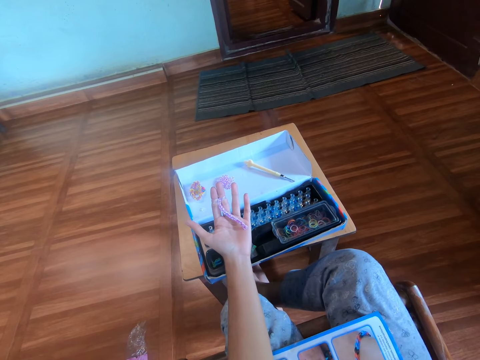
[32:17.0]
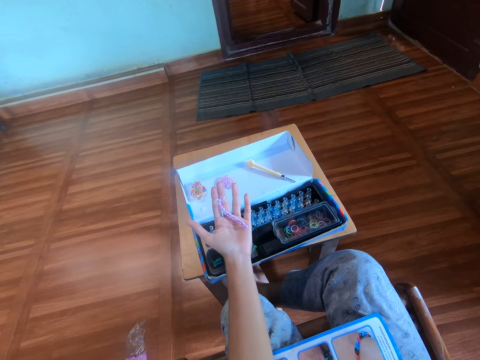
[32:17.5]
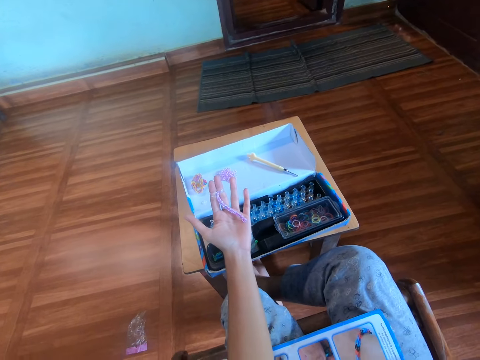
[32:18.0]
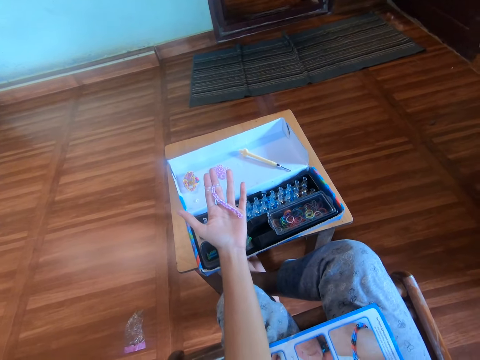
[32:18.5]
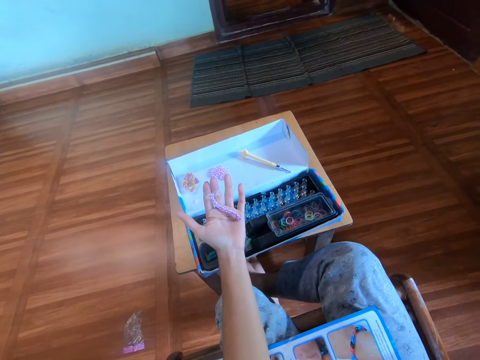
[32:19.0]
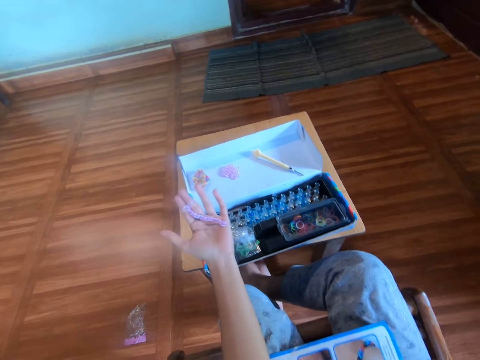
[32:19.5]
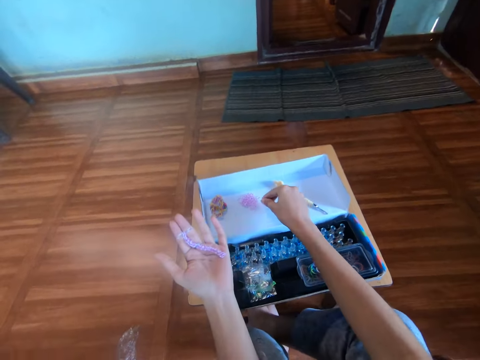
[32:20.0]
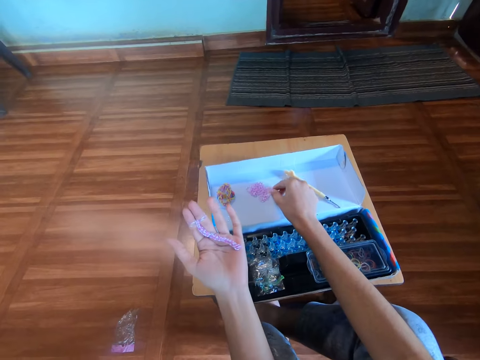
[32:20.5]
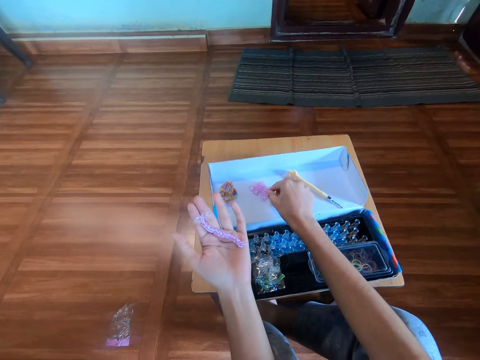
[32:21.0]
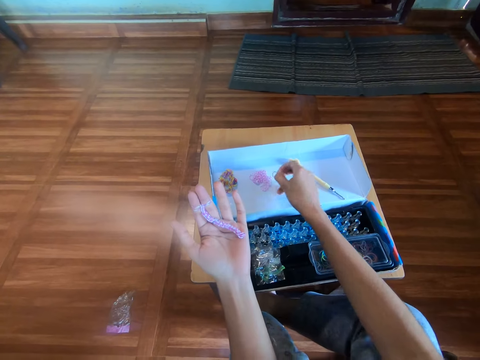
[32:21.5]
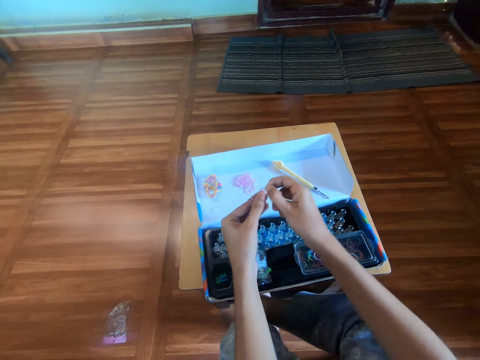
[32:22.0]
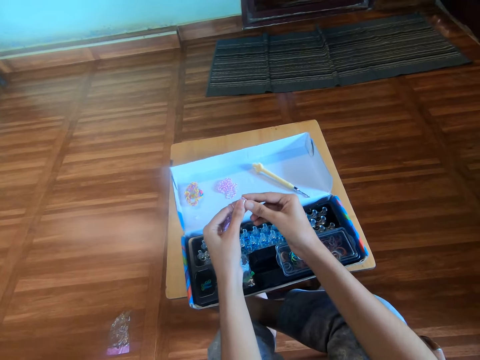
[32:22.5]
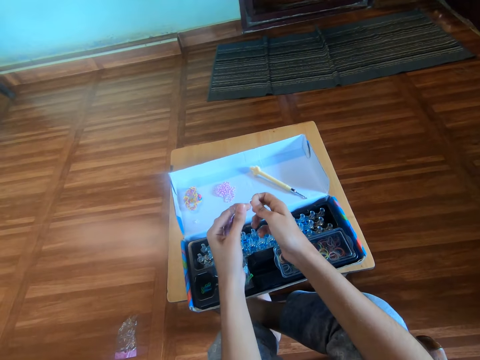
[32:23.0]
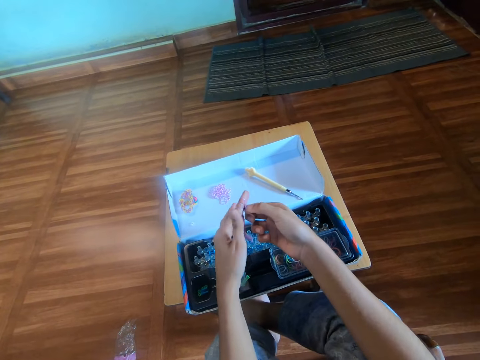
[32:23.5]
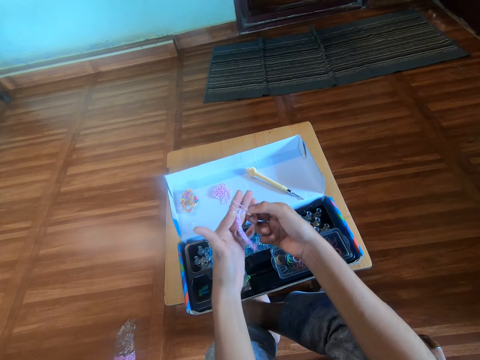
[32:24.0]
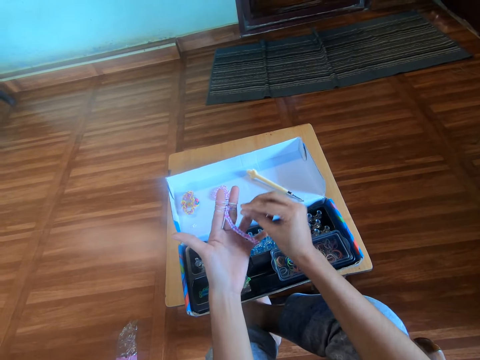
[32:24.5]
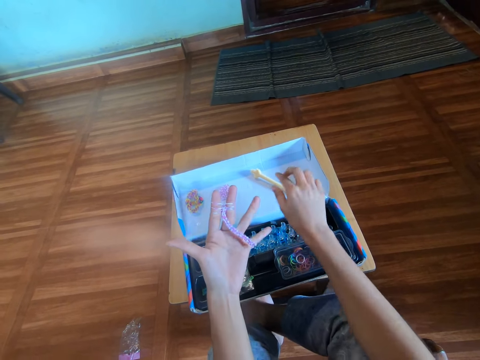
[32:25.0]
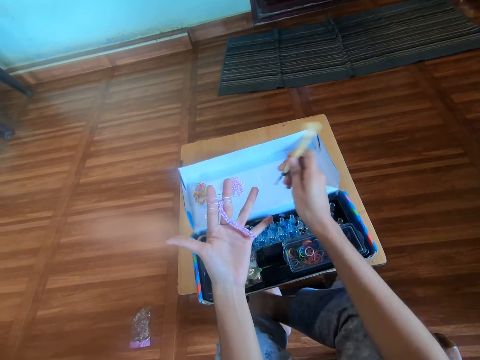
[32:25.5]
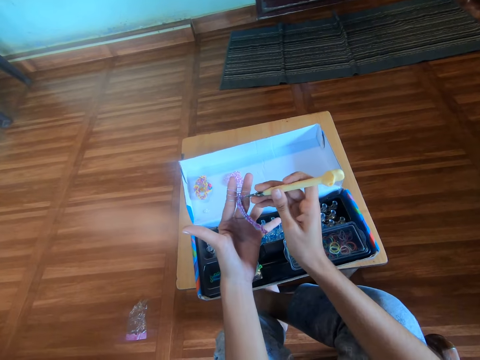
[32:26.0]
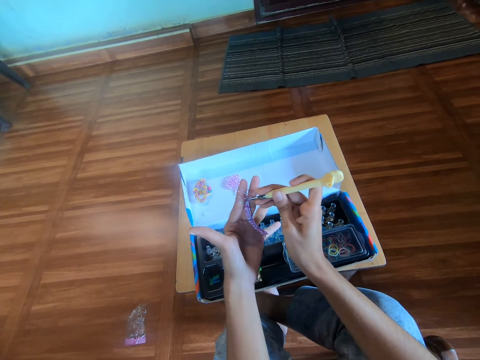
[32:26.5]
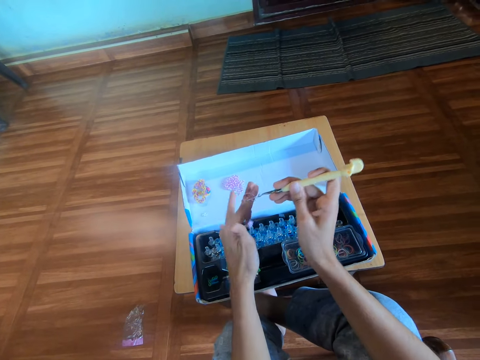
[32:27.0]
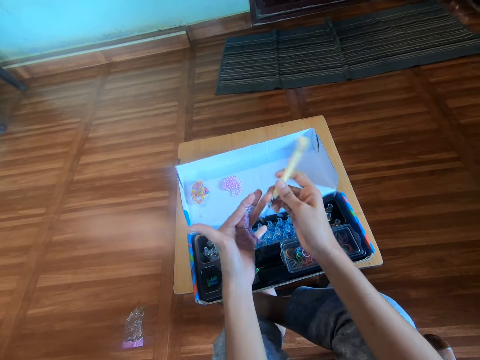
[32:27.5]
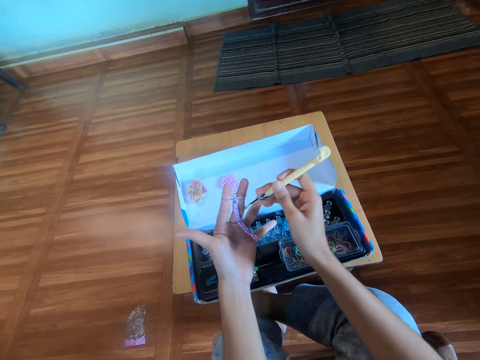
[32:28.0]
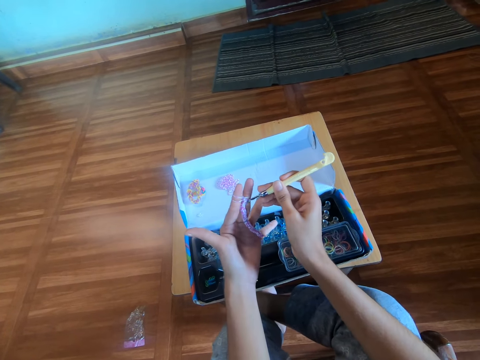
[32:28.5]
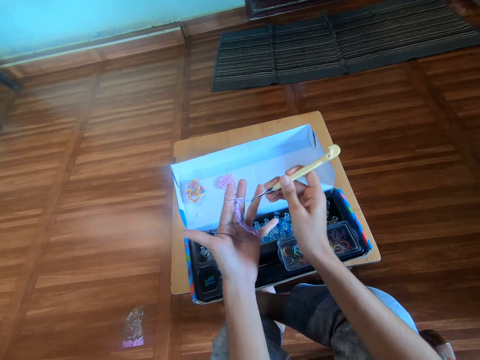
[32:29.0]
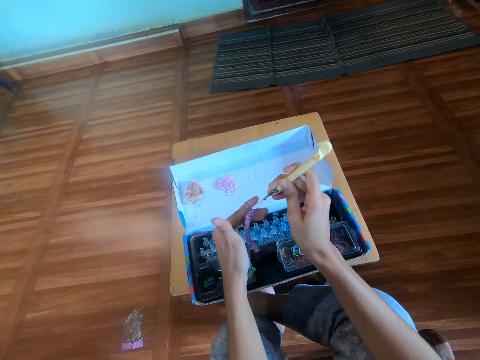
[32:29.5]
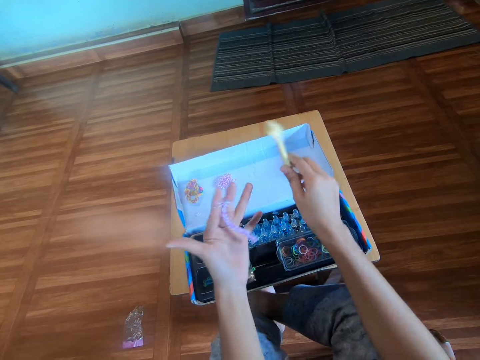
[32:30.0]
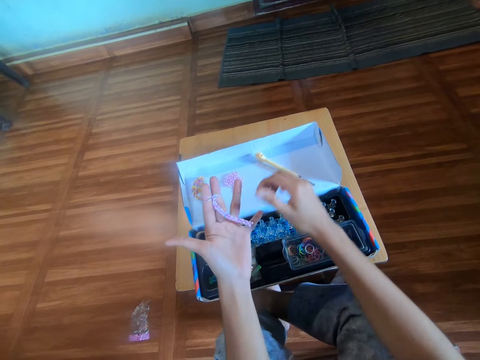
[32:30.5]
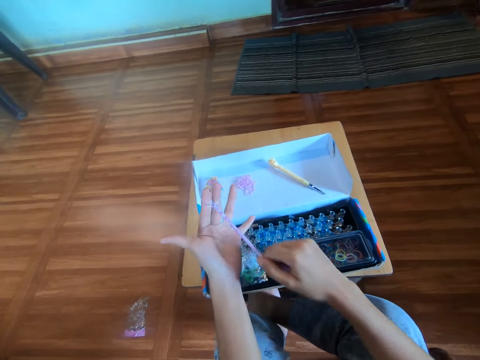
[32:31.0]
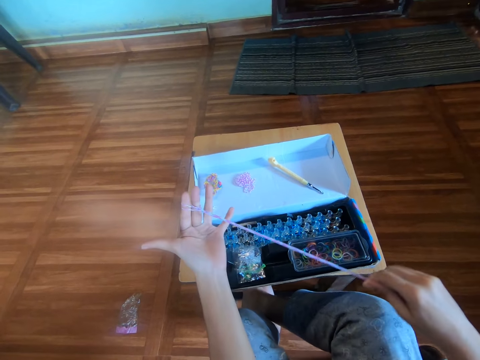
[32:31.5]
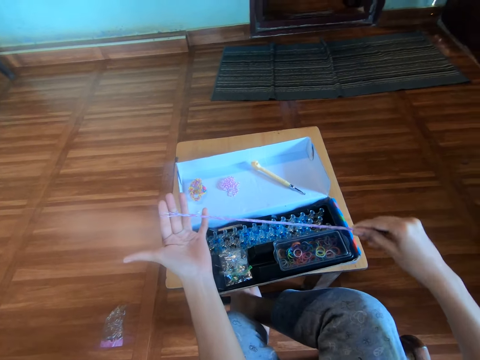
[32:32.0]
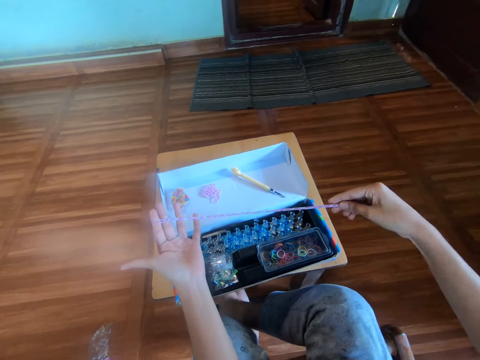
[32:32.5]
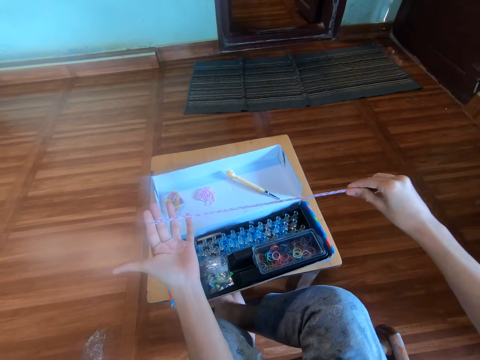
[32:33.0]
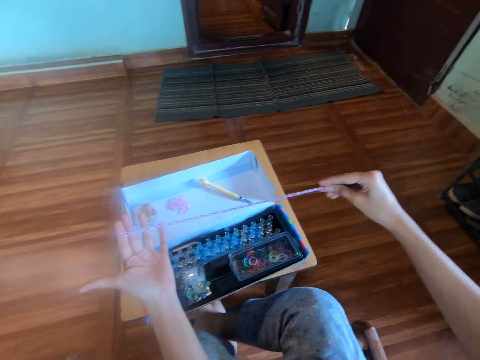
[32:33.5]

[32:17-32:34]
The camera wearer looks at the bracelet from a distance. She picks another mini rubber band from the box with her right hand. She passes the rubber band to the left hand. She puts a third mini rubber band in her left fingers with her right hand. She picks the crochet hook from the box with her right hand. She knits the bracelet. She twists the mini rubber bands in her left fingers with the crochet hook in her right hand. She drops the crochet hook on the box with her right hand. She pulls the loom band in her left hand with her right hand.

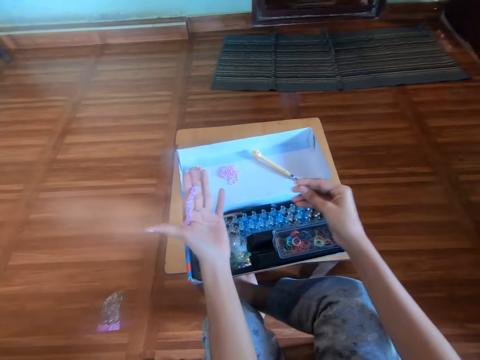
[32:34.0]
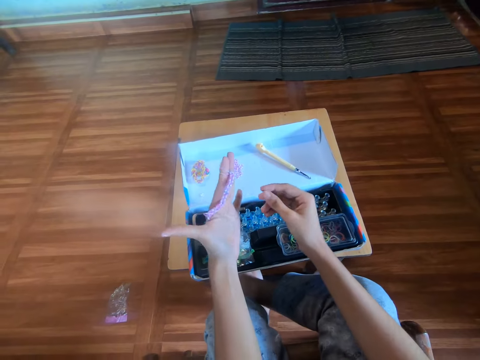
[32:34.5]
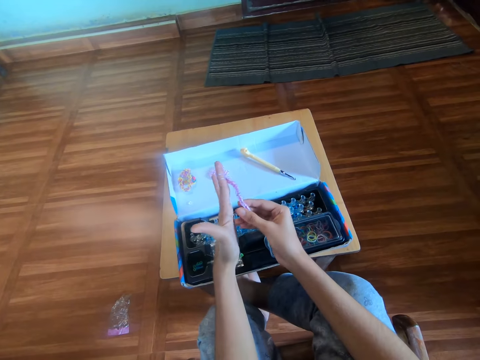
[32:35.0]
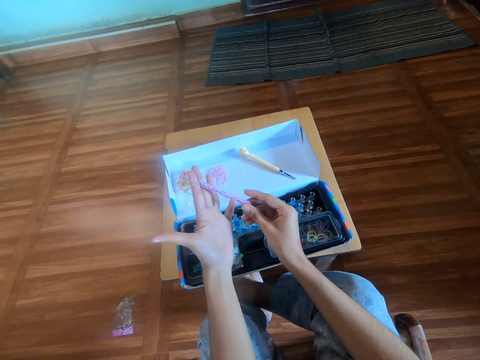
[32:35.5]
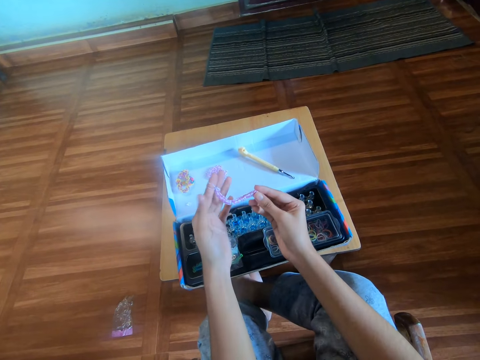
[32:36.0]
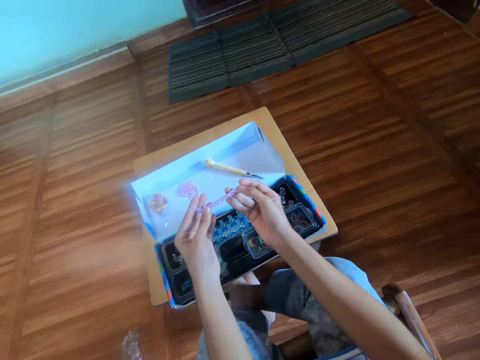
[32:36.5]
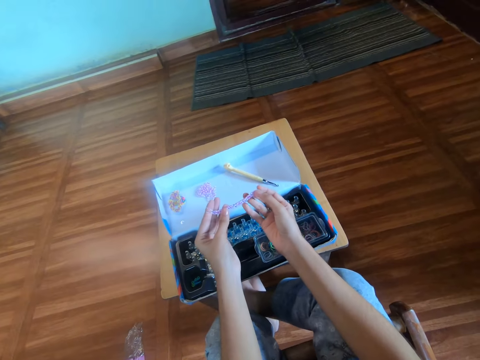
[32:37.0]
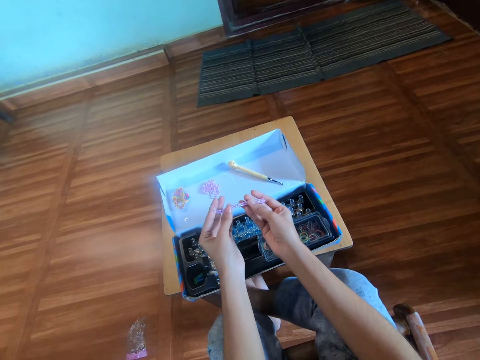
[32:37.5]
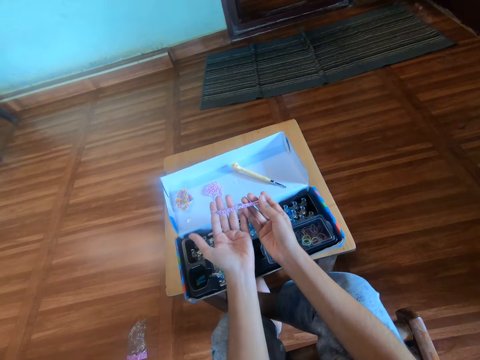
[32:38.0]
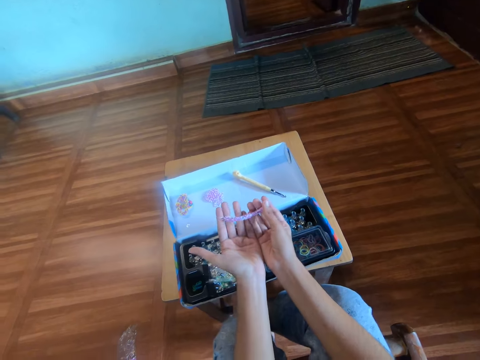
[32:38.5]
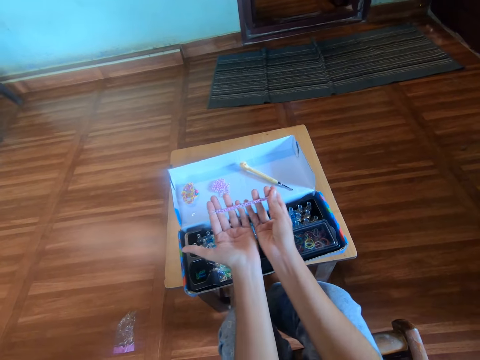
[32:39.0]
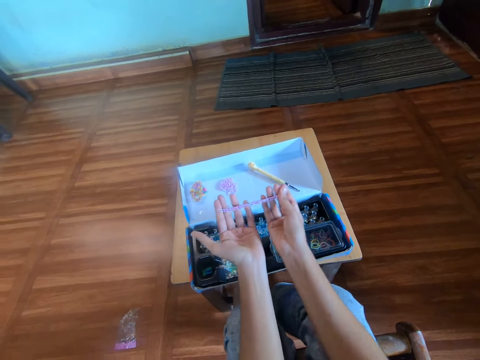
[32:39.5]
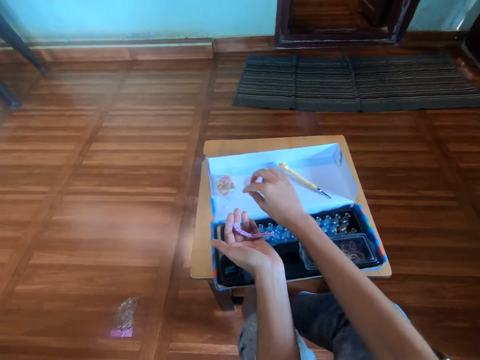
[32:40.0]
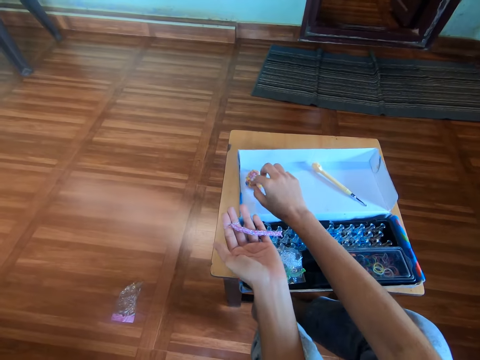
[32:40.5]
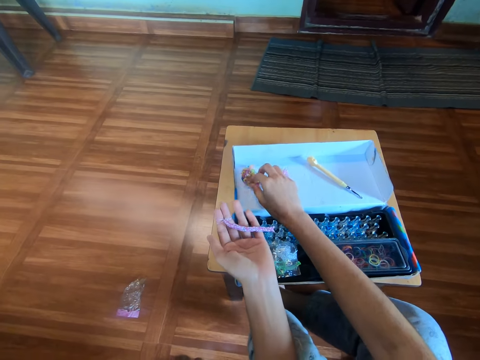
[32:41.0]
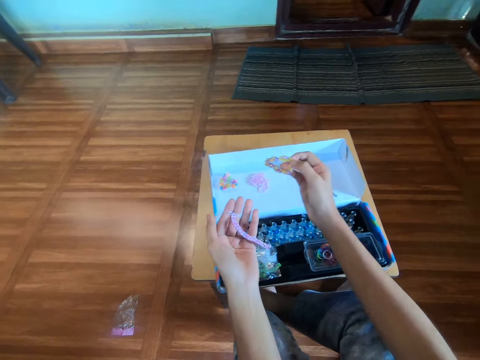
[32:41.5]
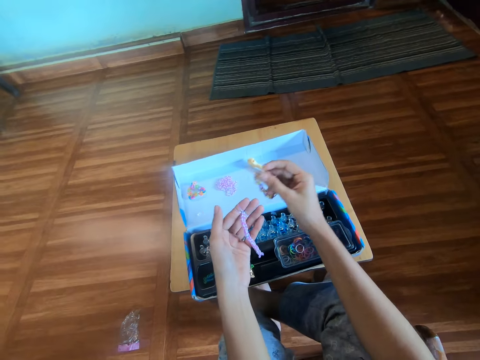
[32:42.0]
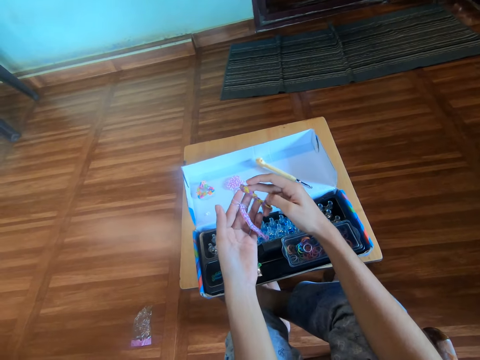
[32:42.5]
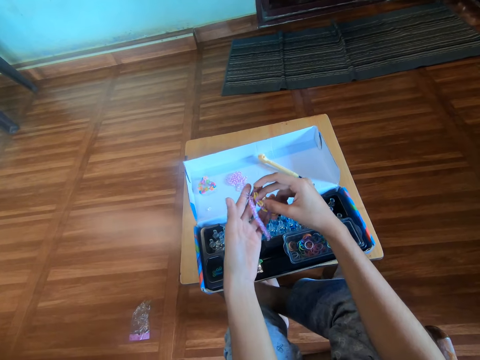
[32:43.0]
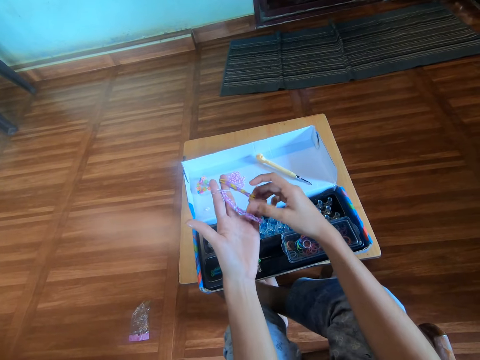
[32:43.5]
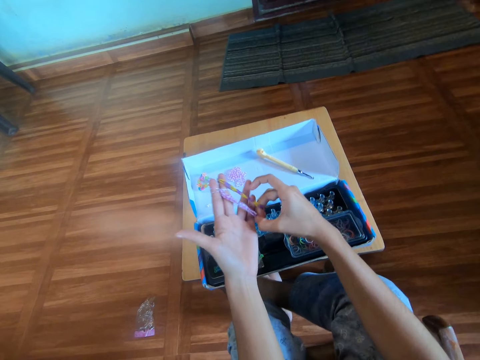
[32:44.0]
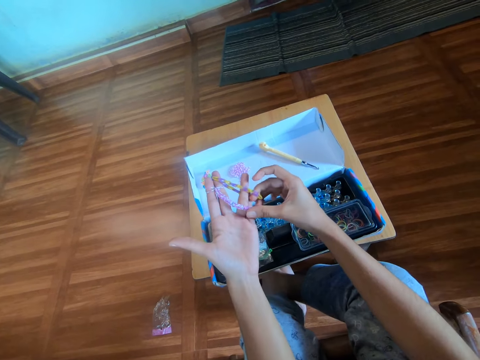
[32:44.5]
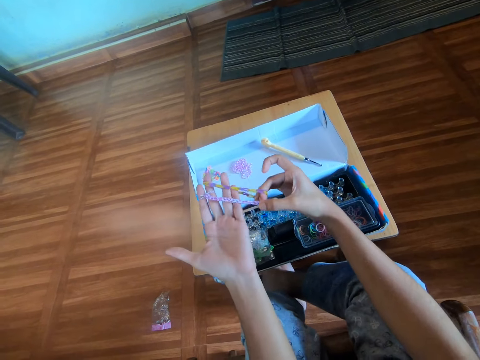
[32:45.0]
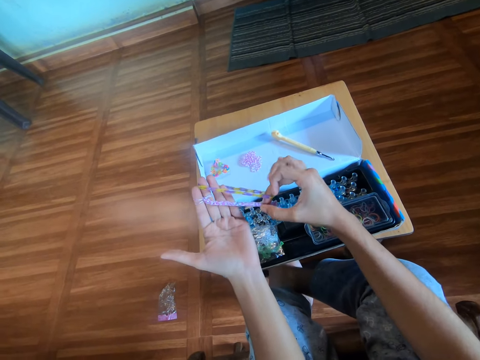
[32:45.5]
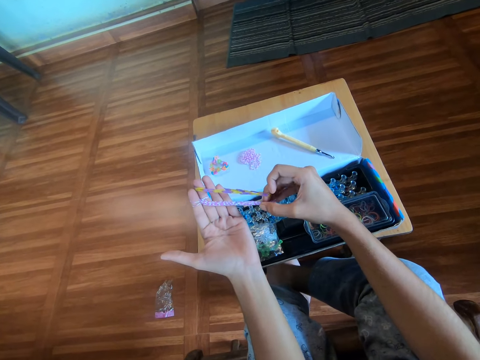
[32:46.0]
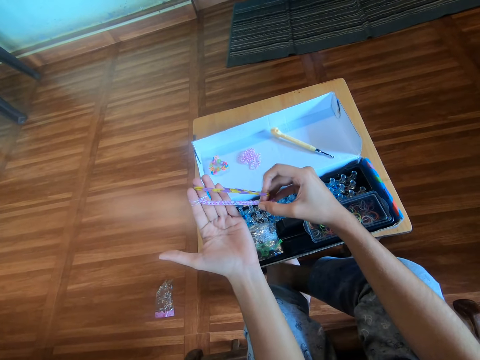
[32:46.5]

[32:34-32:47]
The camera wearer touches the loom band in her left hand with her right hand. She holds the crochet. She pulls the loom band with both her hands. She picks up another loom band from the box with her right hand. She puts the second loom band in her left fingers with her right hand. She pulls the first and second loom bands in her left hand with her right hand.
